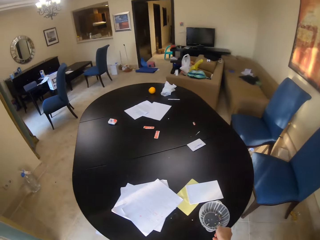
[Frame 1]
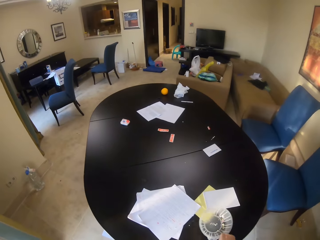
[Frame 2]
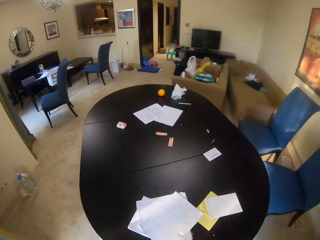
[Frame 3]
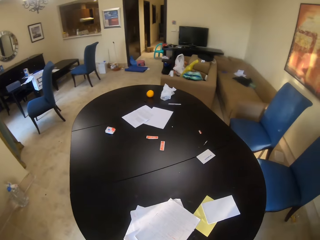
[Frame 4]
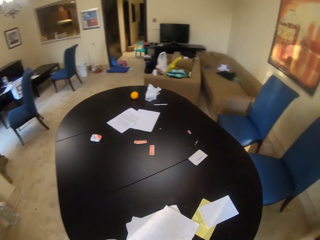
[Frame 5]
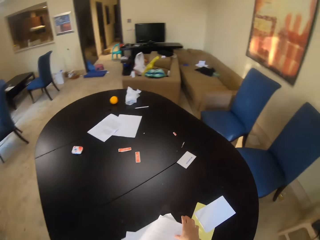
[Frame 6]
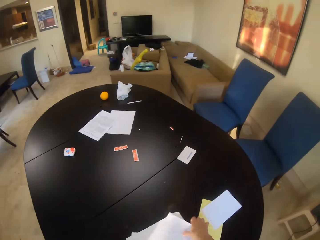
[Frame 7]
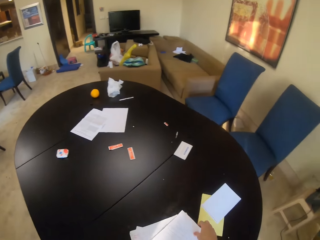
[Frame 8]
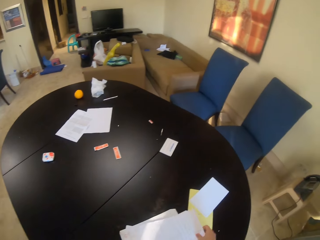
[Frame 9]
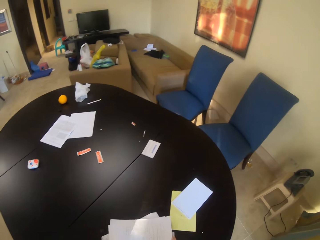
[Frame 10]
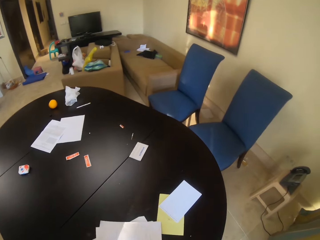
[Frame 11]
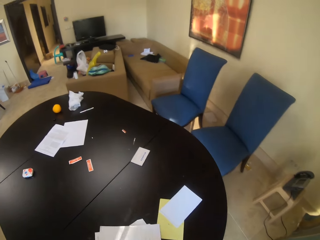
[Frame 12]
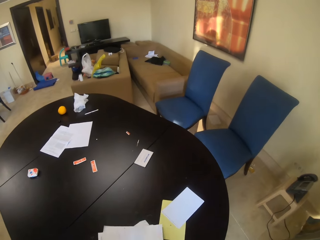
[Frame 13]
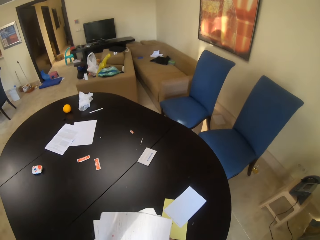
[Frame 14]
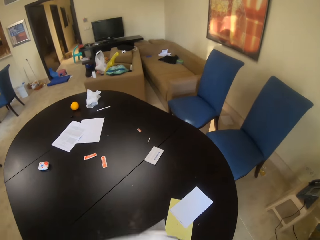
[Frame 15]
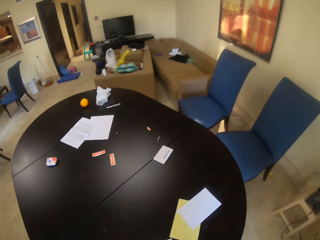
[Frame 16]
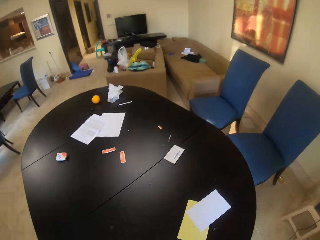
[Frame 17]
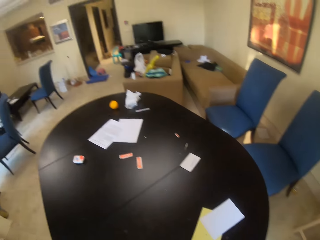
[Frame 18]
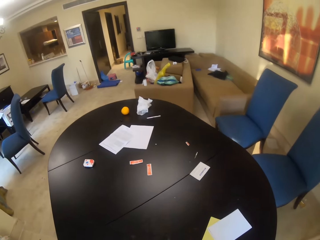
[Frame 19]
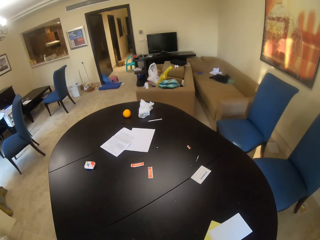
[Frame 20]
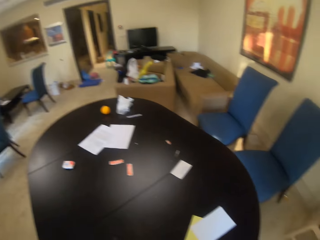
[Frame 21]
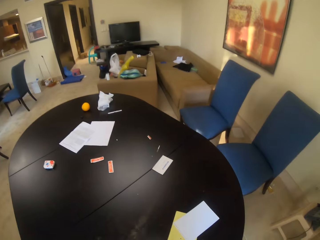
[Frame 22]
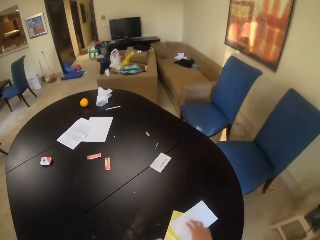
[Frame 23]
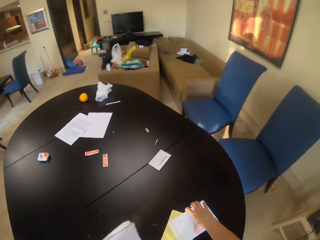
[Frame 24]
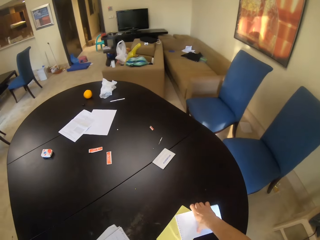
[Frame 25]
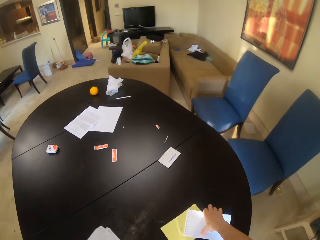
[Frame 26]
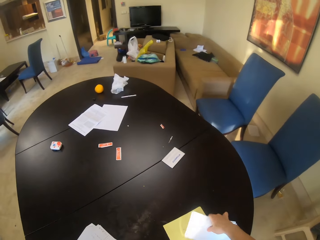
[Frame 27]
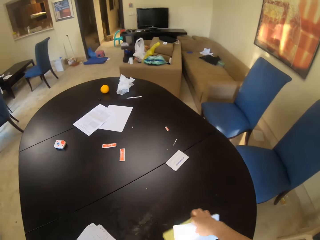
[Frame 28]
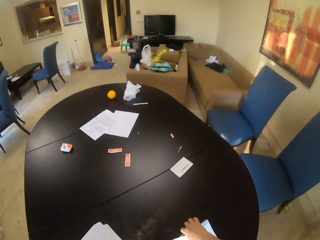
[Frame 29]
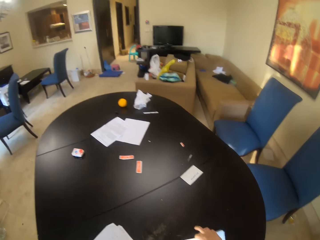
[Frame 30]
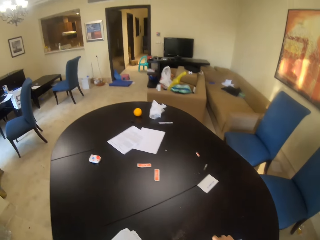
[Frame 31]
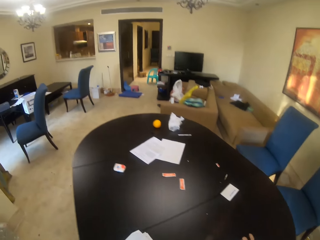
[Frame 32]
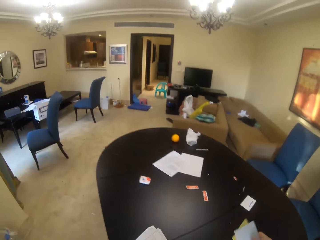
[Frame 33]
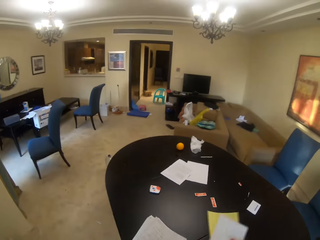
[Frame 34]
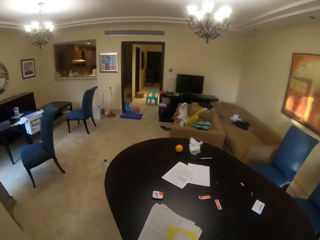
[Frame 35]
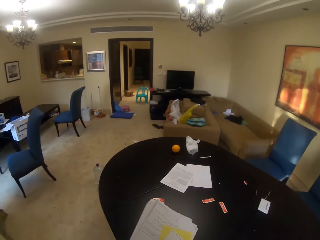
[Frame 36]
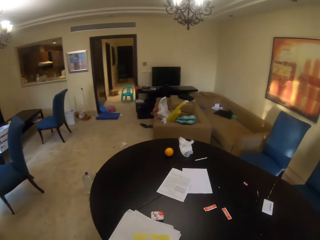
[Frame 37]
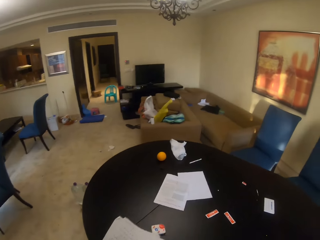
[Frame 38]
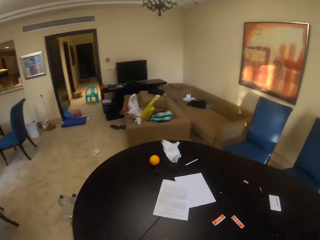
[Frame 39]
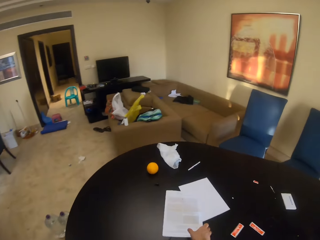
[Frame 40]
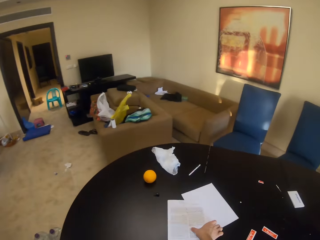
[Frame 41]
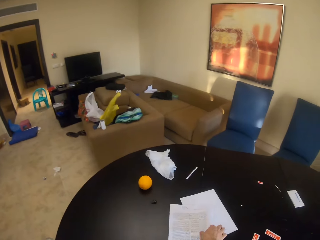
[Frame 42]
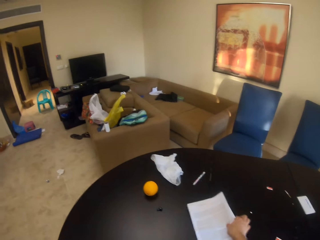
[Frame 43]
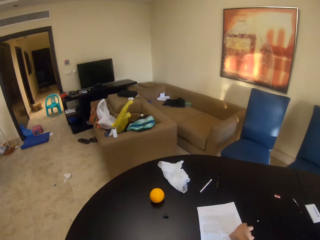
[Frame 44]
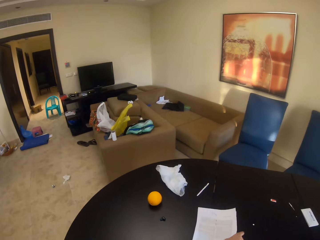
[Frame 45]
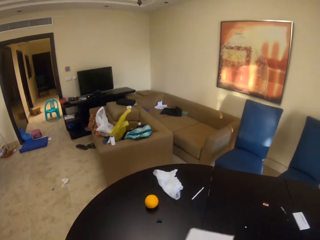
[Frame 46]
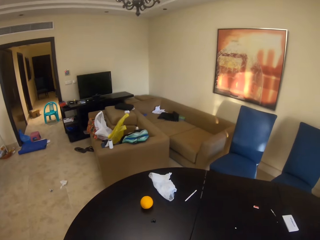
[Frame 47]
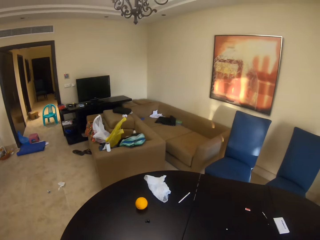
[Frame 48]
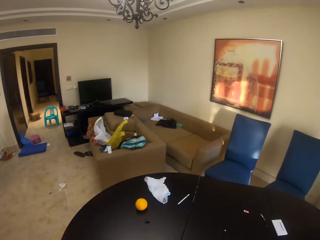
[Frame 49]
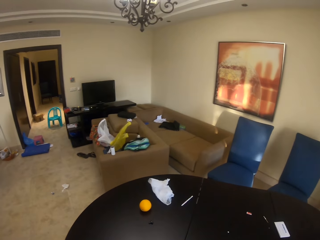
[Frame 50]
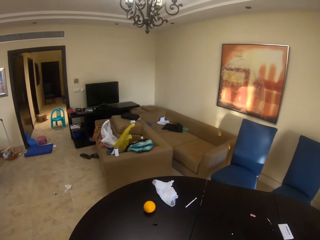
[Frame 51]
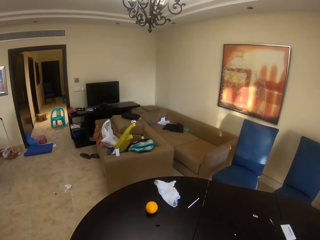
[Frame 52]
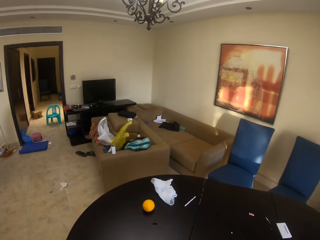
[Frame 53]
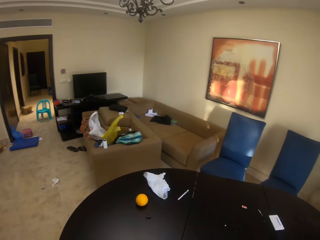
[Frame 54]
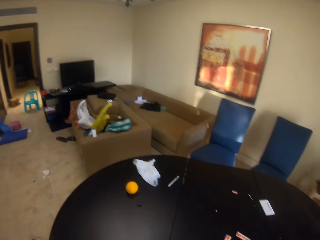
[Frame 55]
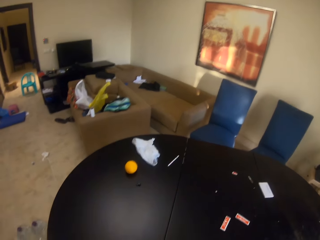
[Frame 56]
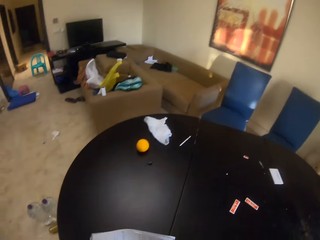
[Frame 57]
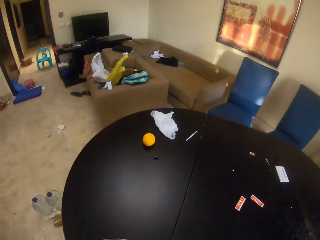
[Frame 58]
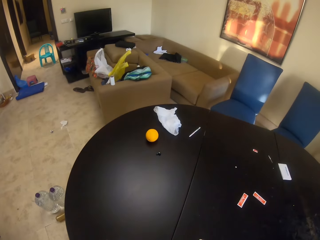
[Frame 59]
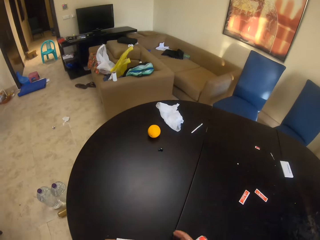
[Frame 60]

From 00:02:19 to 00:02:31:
The camera wearer picks up a plastic bowl. They collect pieces of paper or papers from the table. They put the papers together. They pick up the papers. They put the papers together. They pick up the papers.

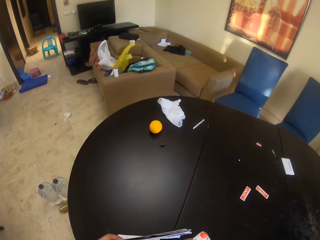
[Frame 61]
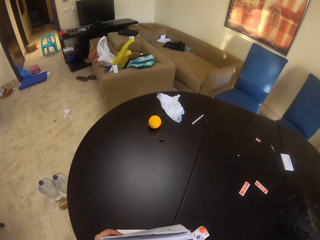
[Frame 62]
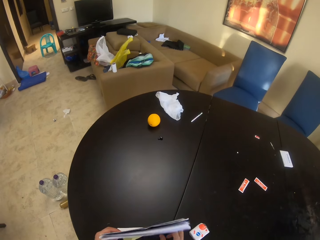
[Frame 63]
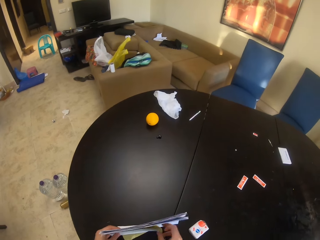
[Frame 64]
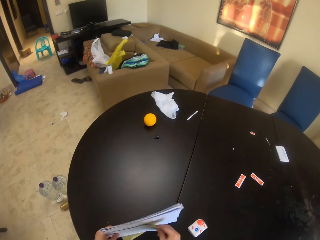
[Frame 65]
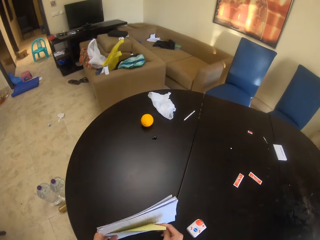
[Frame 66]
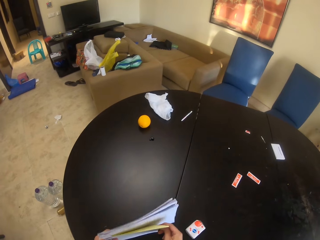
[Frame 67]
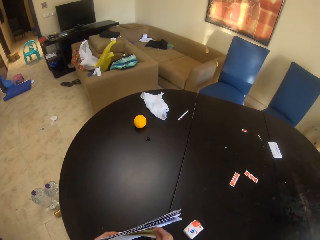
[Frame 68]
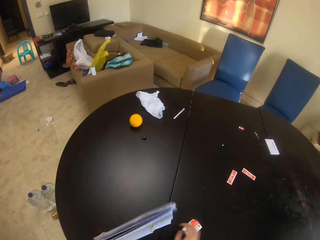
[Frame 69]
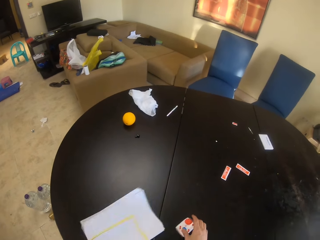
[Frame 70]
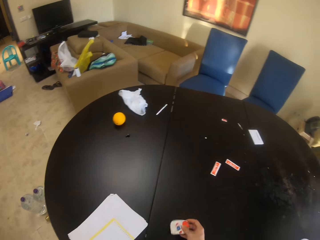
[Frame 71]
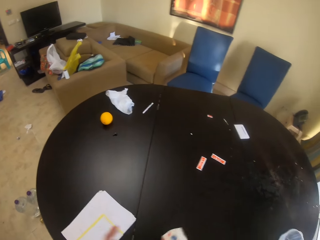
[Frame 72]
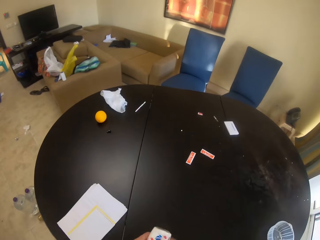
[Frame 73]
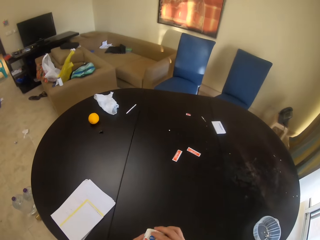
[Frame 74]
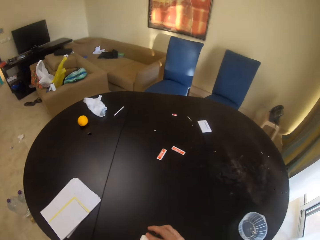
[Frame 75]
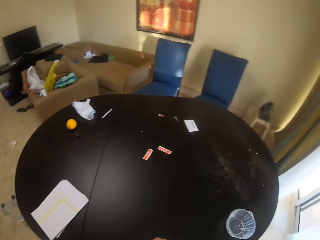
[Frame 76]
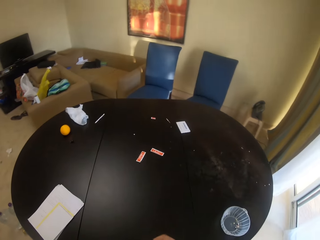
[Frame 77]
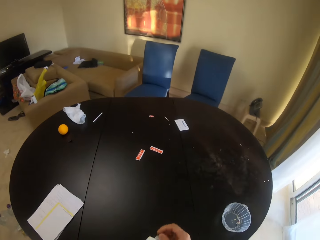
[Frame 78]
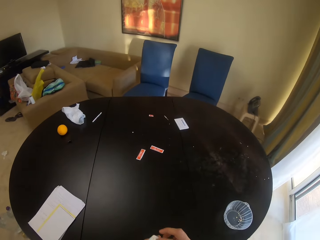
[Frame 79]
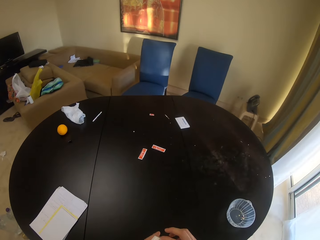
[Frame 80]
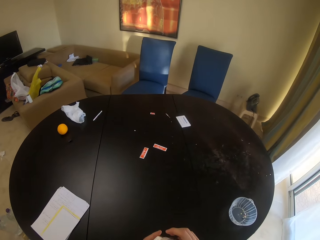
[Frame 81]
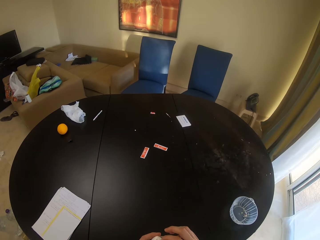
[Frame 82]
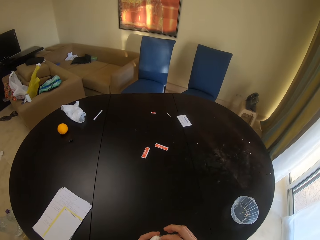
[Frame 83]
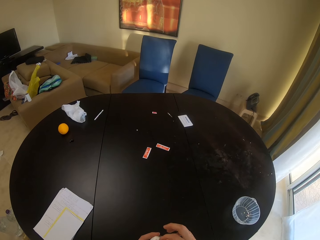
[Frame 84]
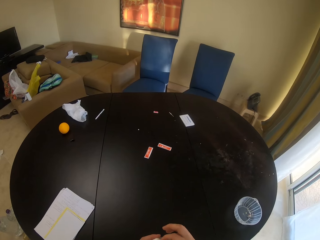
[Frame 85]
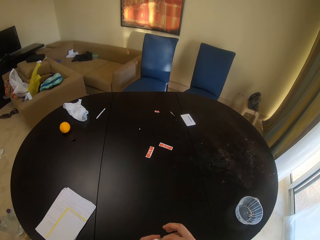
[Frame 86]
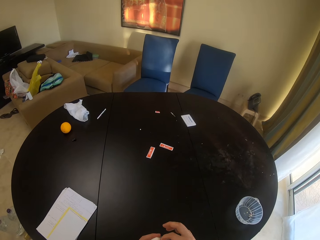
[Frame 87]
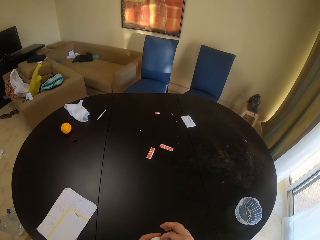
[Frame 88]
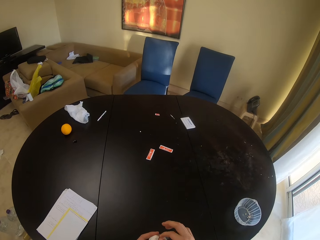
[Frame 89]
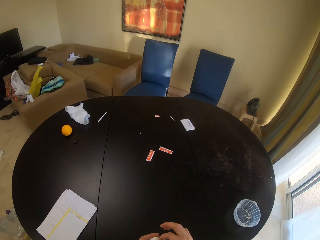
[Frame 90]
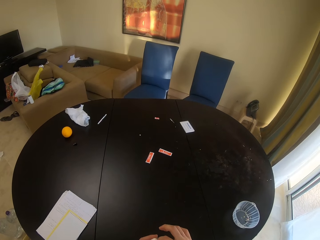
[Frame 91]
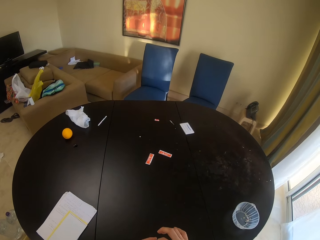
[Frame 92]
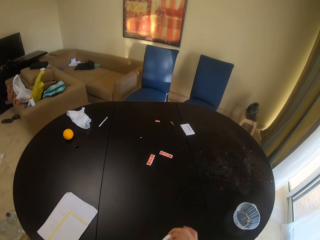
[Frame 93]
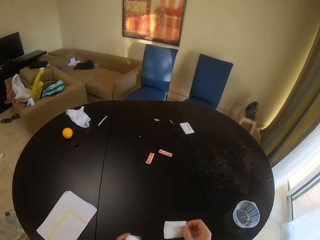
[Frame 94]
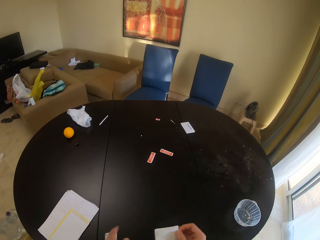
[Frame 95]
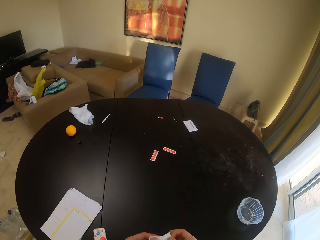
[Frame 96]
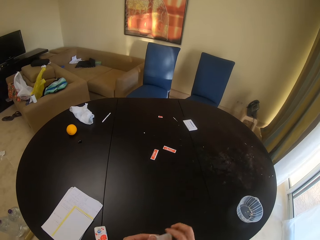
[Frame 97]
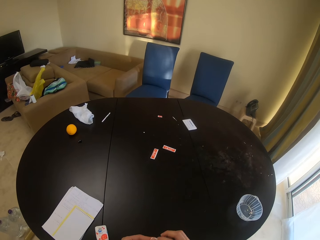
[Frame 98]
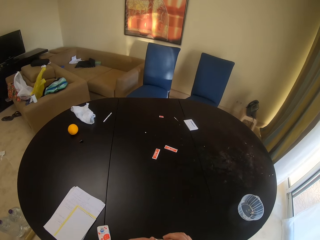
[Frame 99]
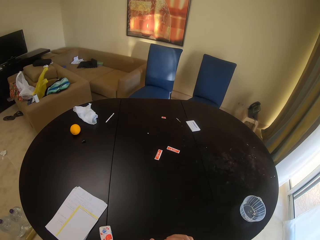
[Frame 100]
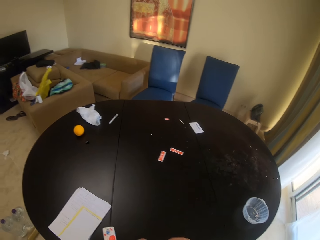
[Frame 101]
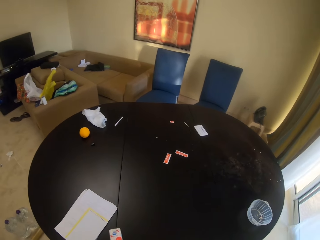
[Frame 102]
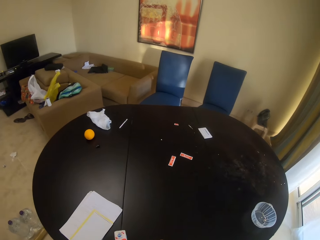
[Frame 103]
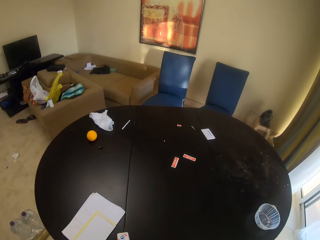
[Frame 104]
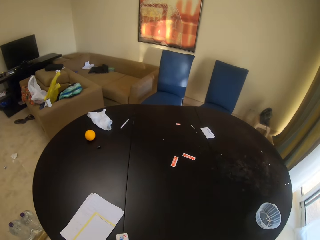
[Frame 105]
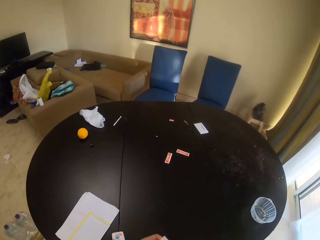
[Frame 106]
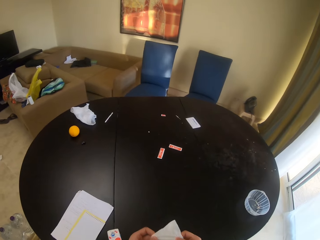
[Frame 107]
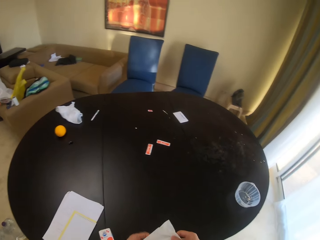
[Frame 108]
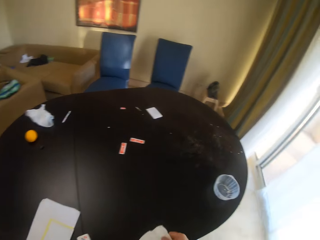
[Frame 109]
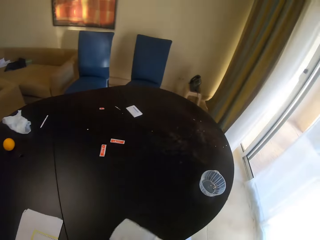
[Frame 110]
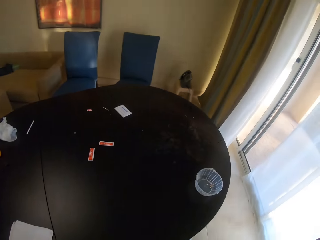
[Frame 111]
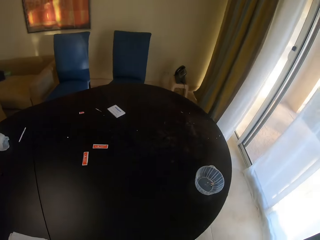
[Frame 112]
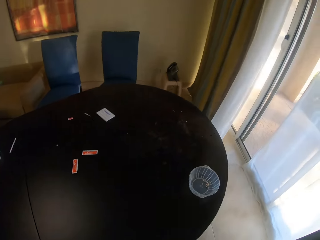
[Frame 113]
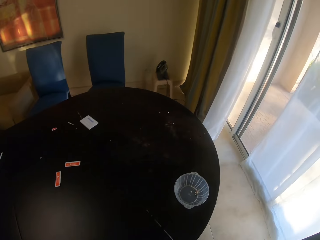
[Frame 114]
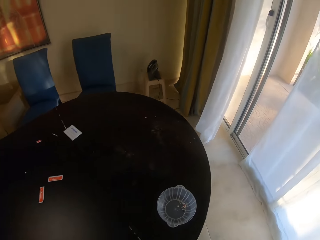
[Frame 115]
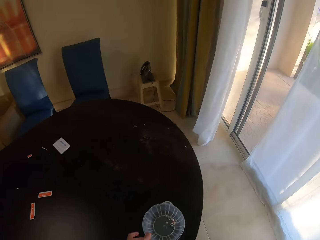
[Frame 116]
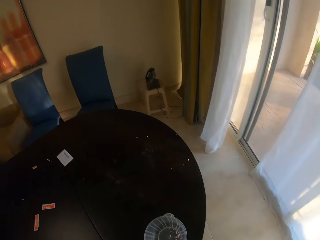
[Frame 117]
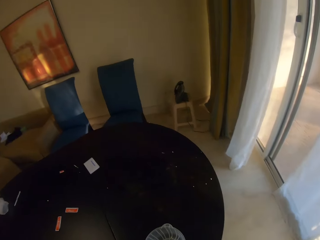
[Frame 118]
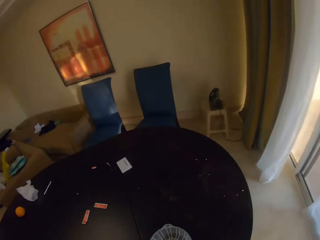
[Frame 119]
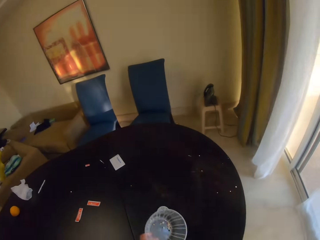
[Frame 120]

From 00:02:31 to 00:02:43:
The camera wearer puts the papers together. They pick up a pack of paper tissue. They pick a table wipe from a box. They remove a piece of paper tissue. They place the pack of paper tissue on the table. They unfold the wipe. They clean the table. They pick up the plastic bowl.
